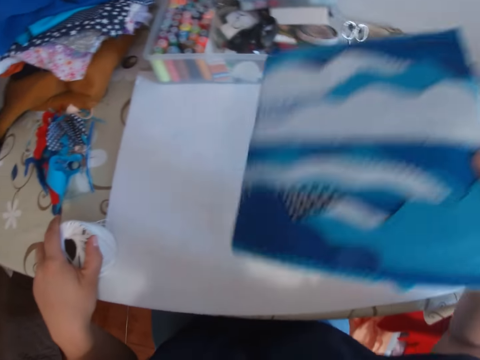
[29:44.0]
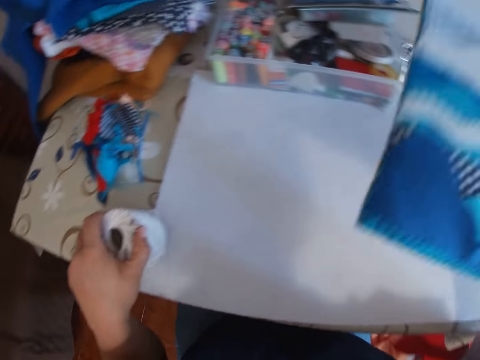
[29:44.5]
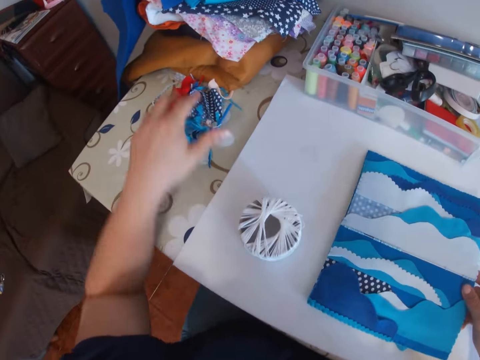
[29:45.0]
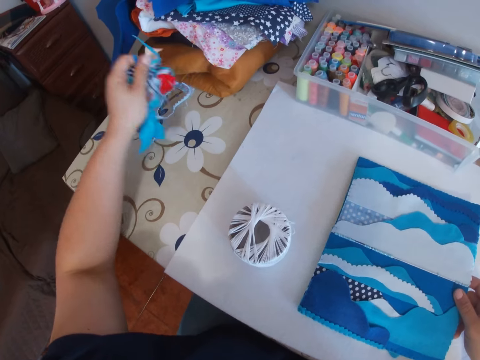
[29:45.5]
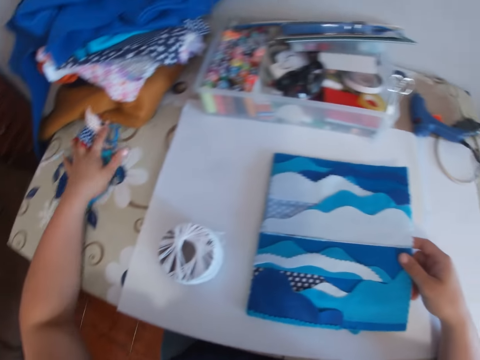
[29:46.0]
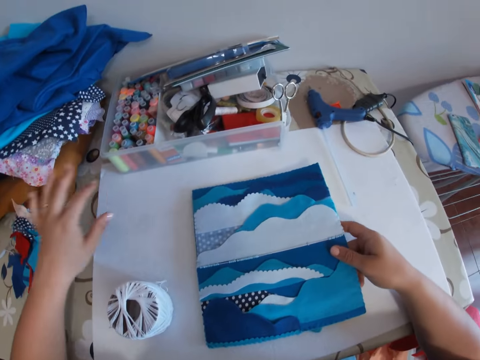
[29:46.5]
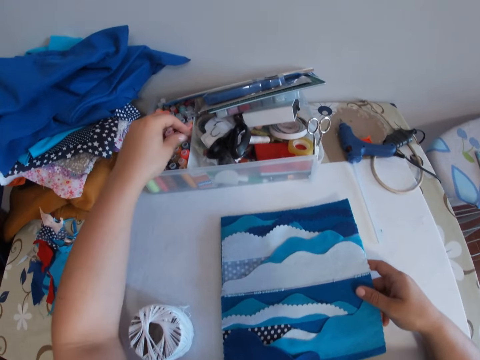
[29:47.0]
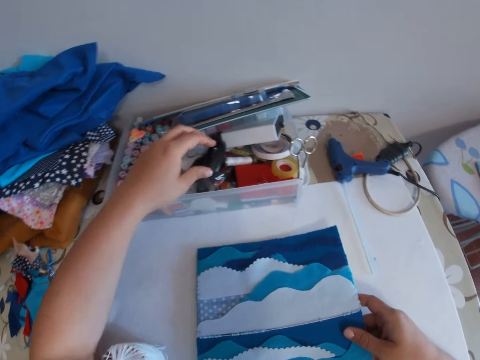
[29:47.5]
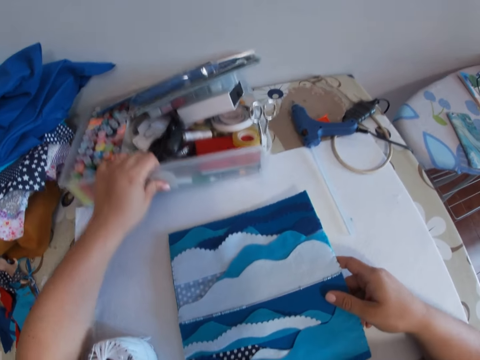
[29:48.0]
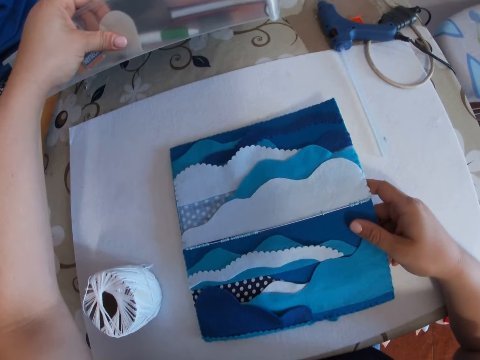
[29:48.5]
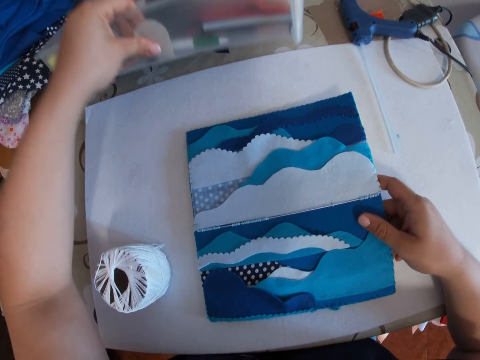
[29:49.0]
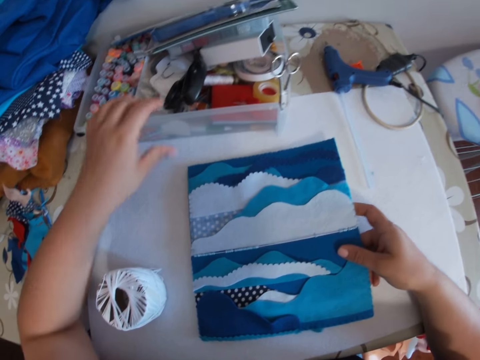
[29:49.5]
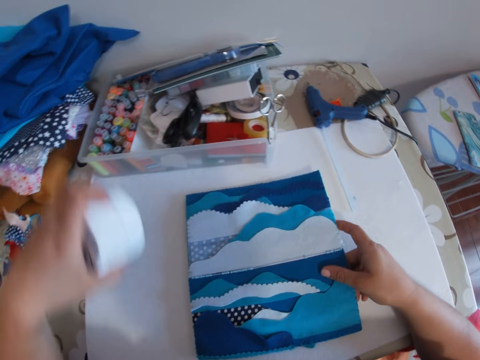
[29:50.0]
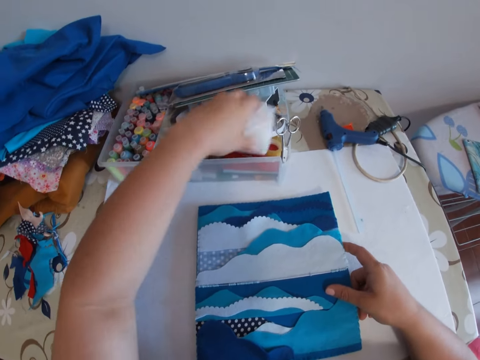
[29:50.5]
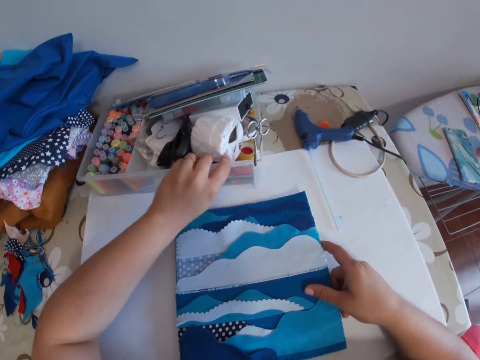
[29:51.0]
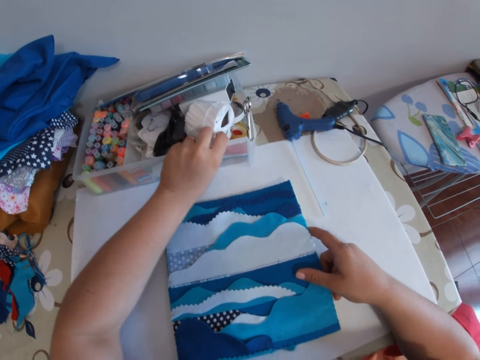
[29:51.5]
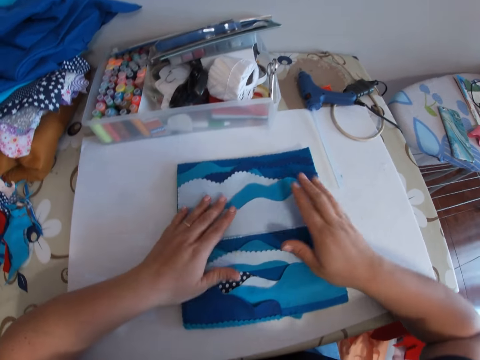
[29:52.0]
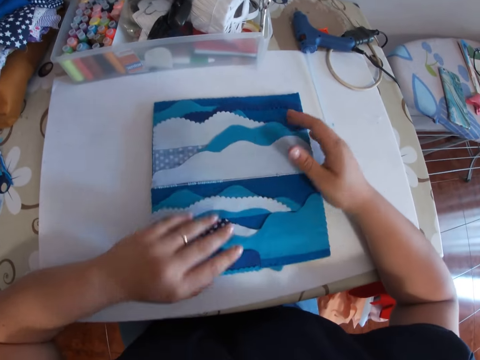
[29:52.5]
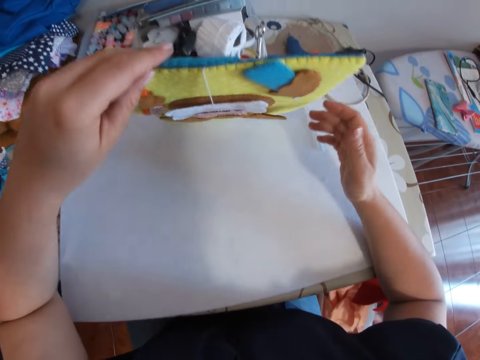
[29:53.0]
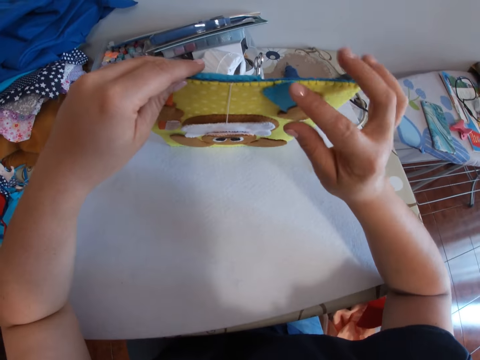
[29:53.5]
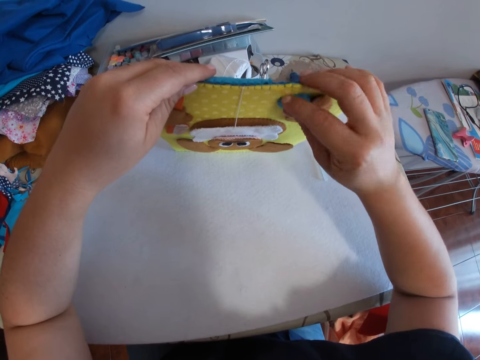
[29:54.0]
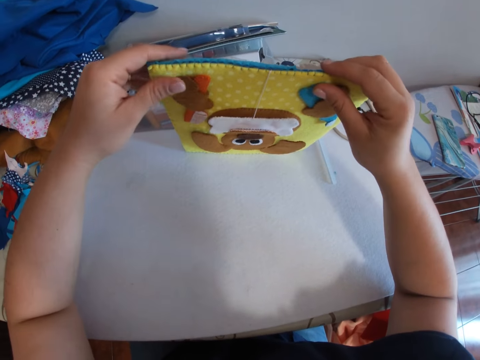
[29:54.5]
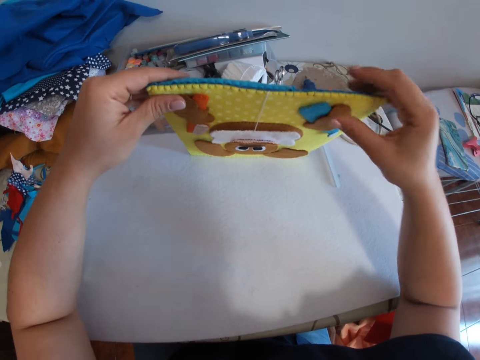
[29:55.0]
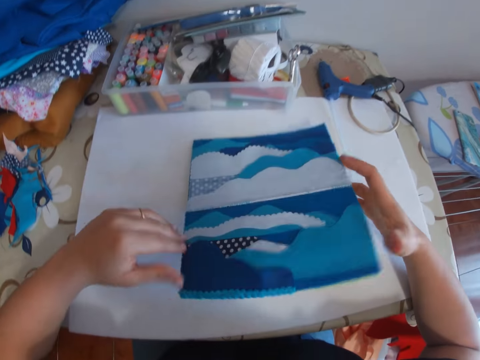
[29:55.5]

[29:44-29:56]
The camera wearer lifts the decoration or craft. They put the thread on the table. They put the decoration on the table. They pick up some pieces of cloth. They put the pieces of cloth on the table. They hold the decoration. They touch an item inside the plastic container. They move a pair of scissors. They lift the plastic container and look under the plastic container. They bring down the plastic container. They pick up a thread. They put the thread inside the plastic container. They push the plastic container against the wall. They press the decoration on the table. They pick up the craft. They flip the decoration. They hold the decoration.

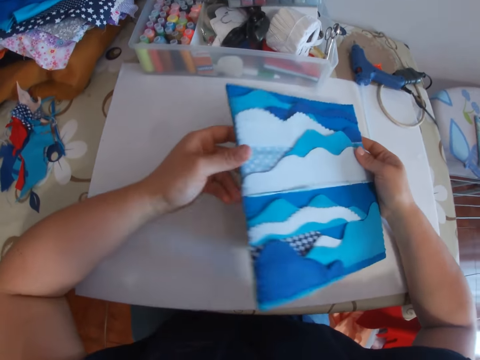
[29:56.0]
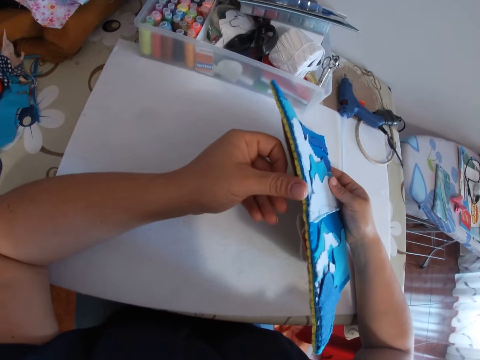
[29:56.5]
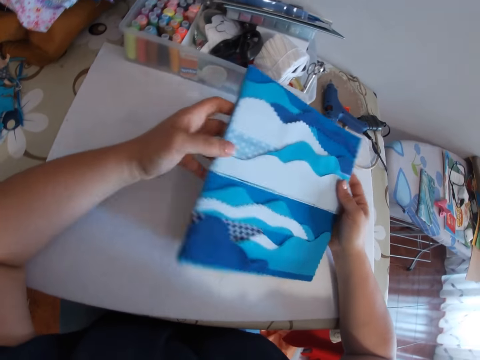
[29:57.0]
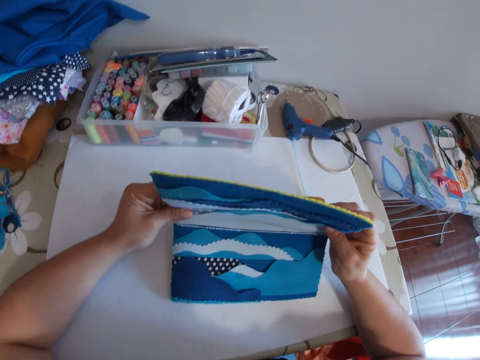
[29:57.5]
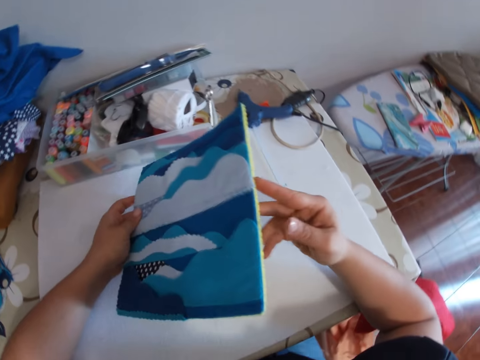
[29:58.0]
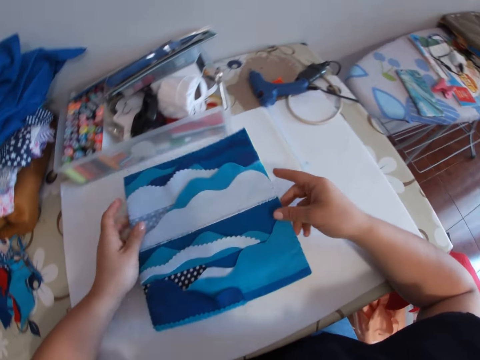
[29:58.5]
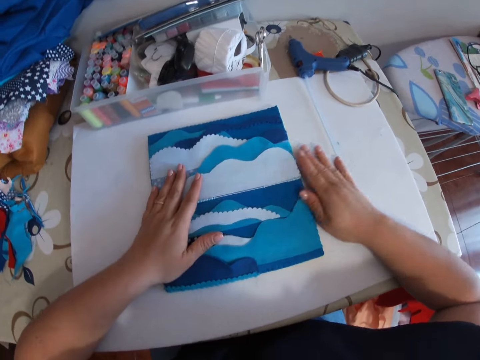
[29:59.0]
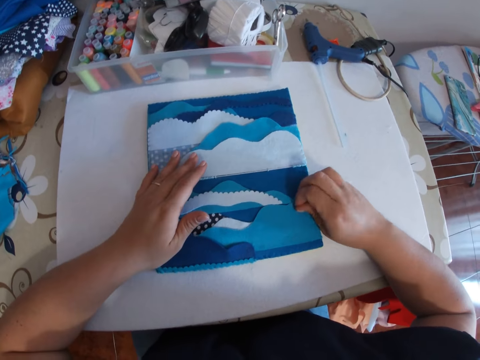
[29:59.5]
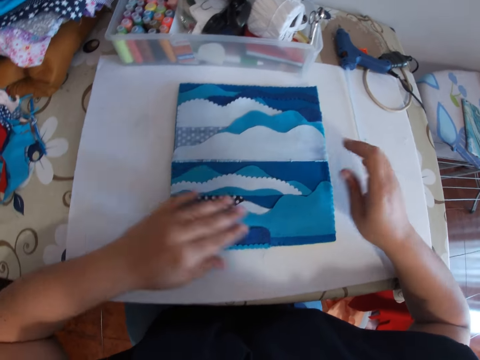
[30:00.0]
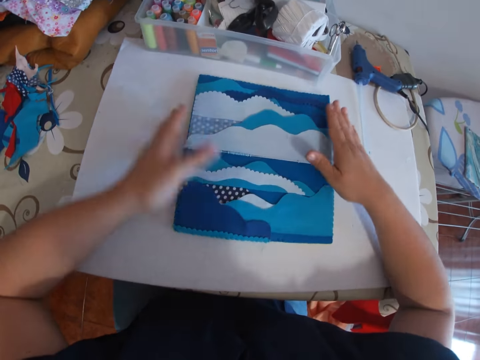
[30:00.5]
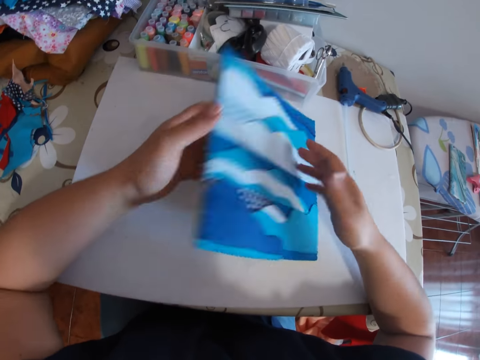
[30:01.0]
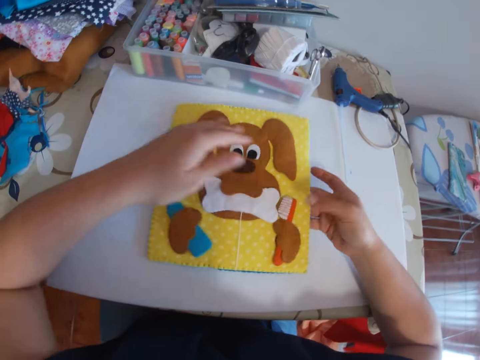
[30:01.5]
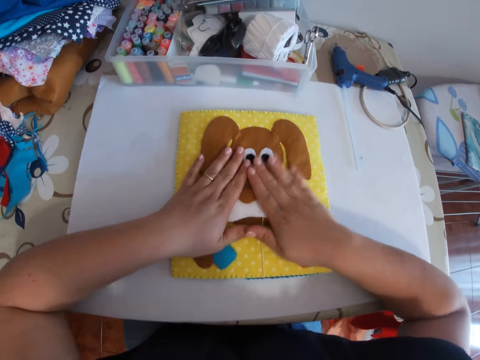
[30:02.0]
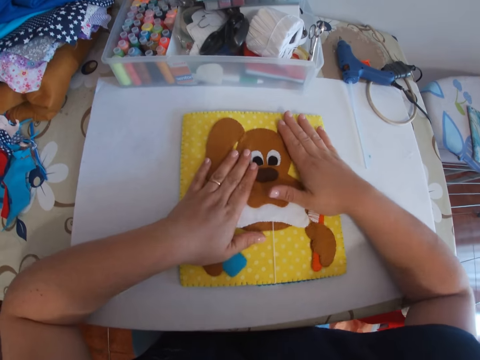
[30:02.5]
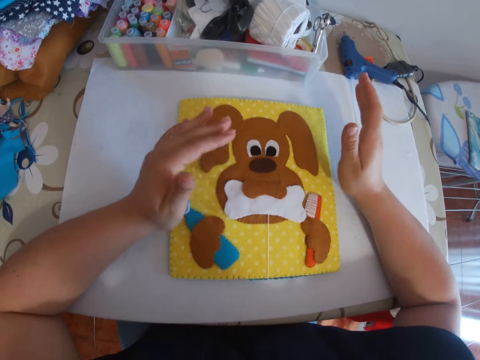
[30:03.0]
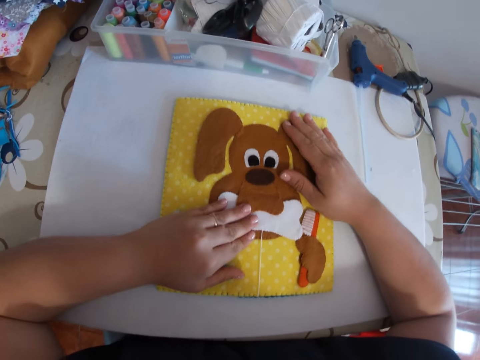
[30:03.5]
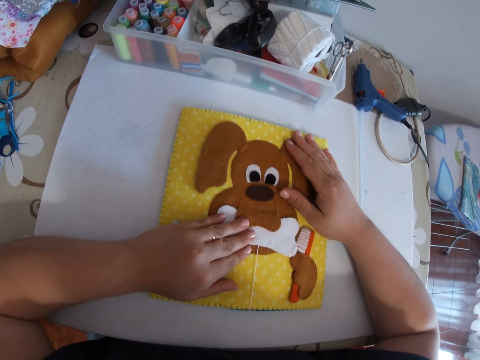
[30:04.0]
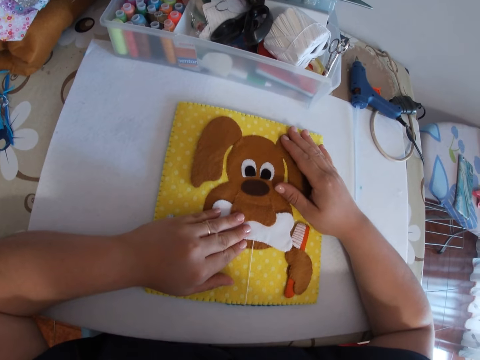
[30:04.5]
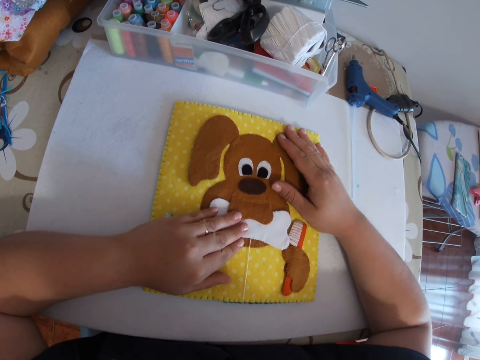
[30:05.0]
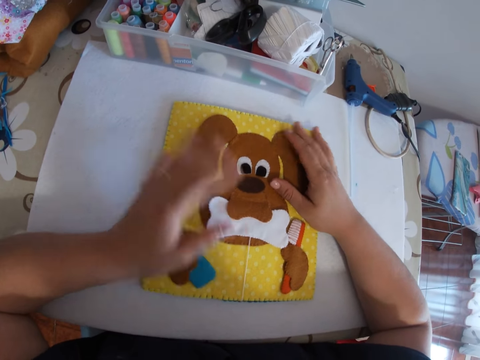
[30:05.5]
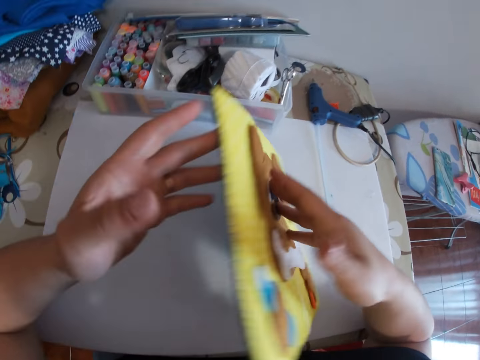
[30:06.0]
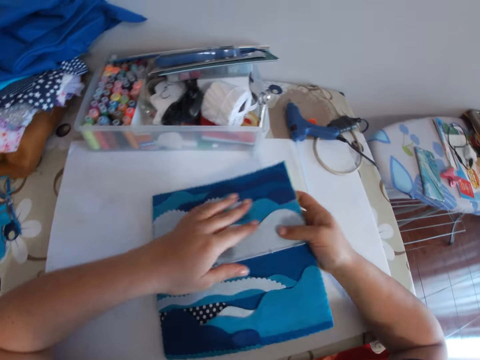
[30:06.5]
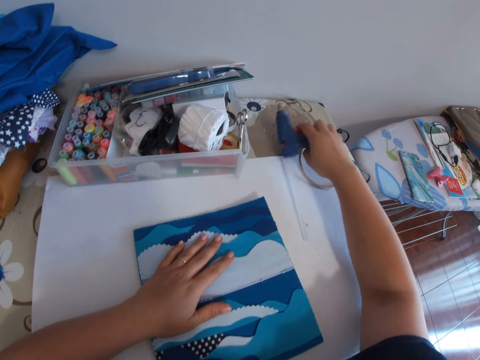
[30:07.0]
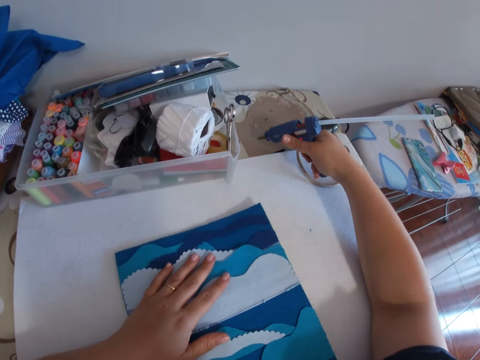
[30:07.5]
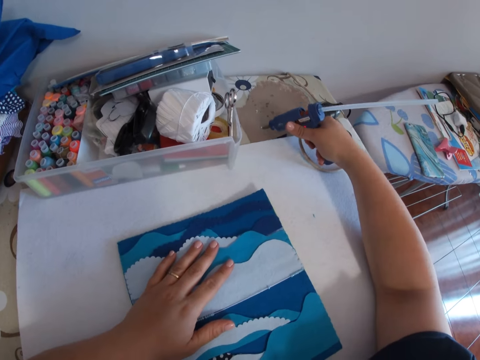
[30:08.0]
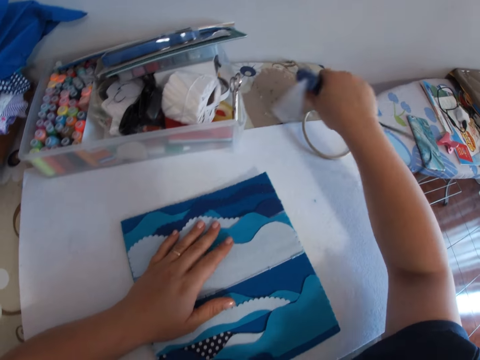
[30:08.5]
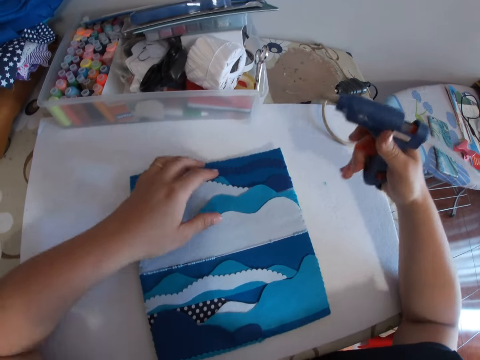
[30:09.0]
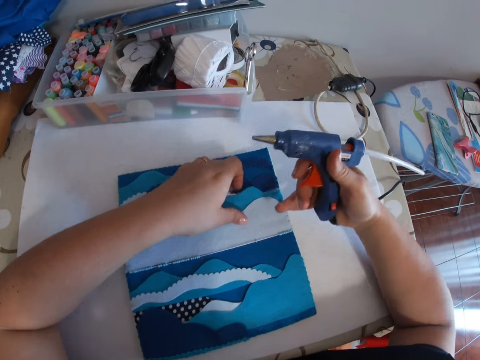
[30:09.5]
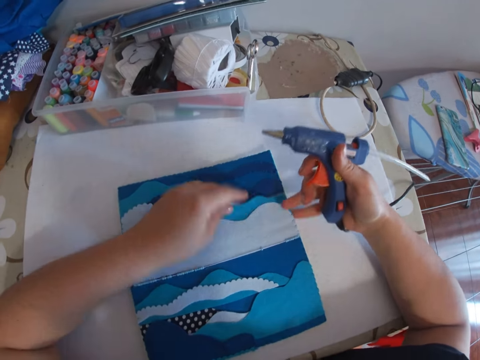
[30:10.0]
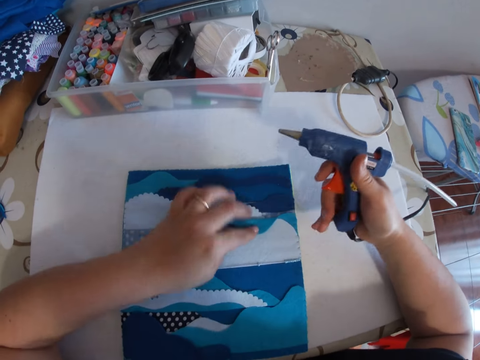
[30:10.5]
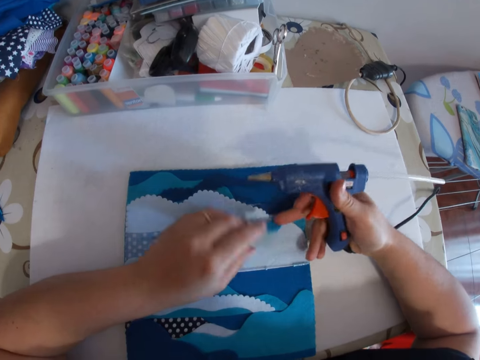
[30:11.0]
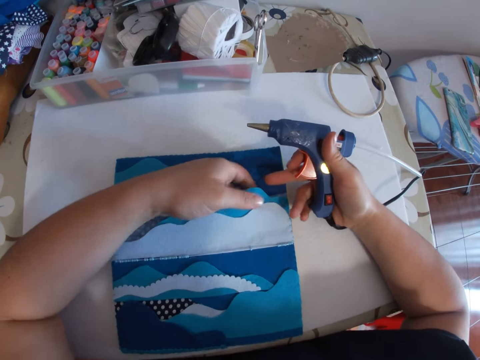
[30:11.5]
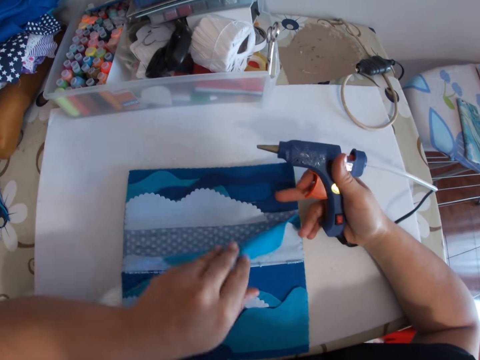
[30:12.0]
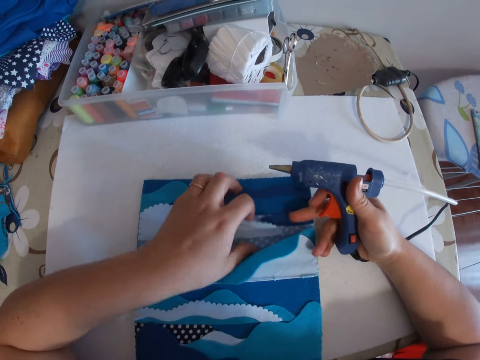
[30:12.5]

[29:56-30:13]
The camera wearer puts the decoration or craft on the table. He flips the decoration. He holds the decoration with two hands. He flips the decoration. He puts the decoration on the table. He rubs the decoration gently and removes a loose string from the decoration. He smoothens the craft with both hands. He presses the decoration on the table. He holds the sewed decoration. He turns the craft over to the other side. He drops the craft. He smoothens the craft. He presses the decoration on the table. He lifts his hands. He presses the decoration on the table. He turns the craft over to the other side. He drops the craft. He picks up a glue gun. He holds the glue gun and squeezes the handle of the glue gun. He holds the glue gun. He holds a piece of cloth on the decoration. He talks to himself. He holds the piece of cloth on the decoration.
